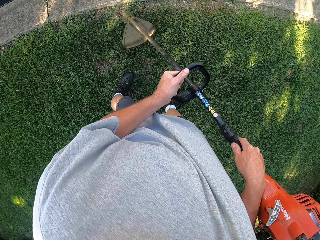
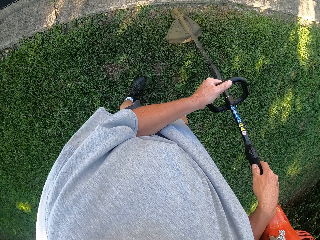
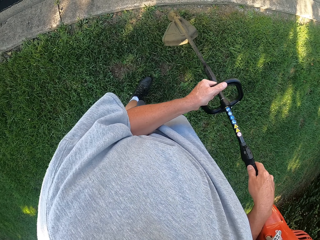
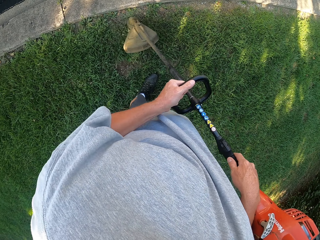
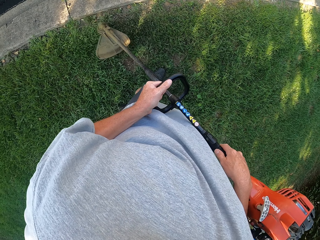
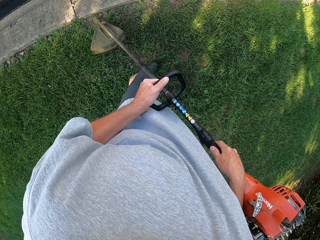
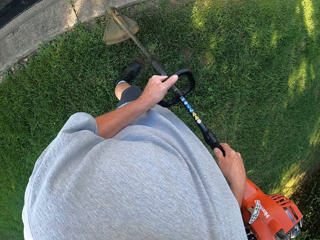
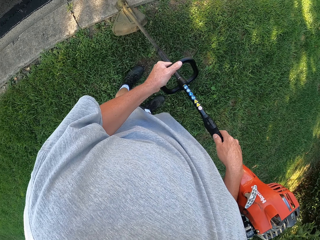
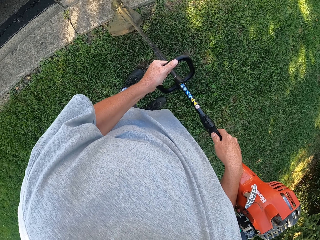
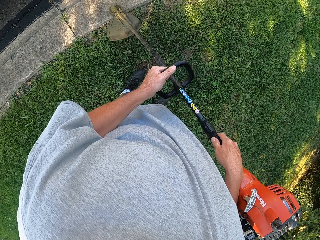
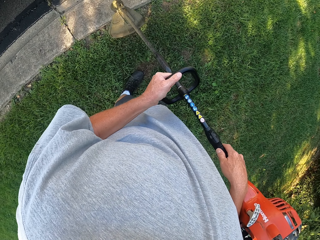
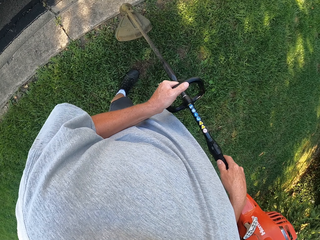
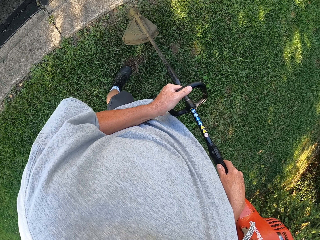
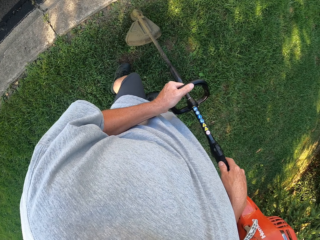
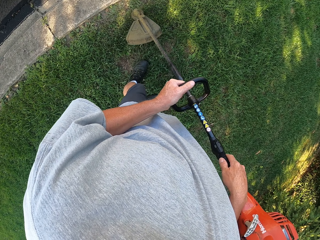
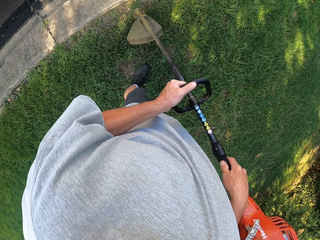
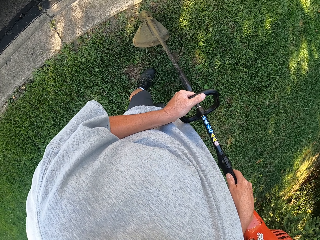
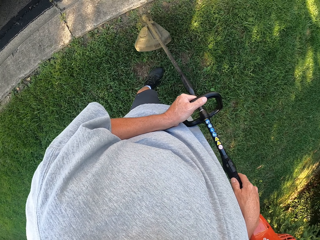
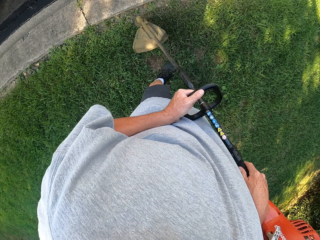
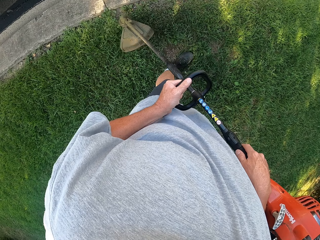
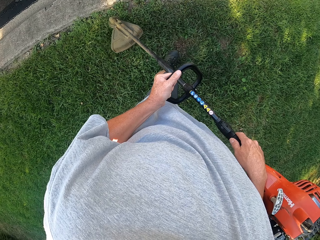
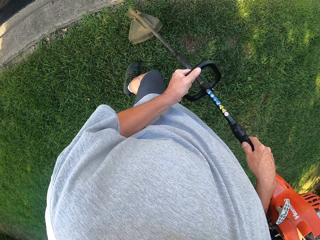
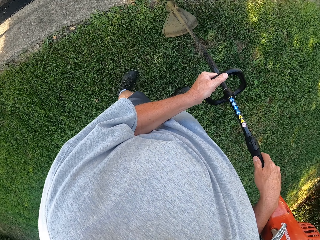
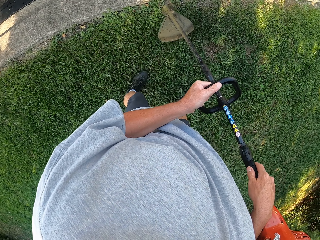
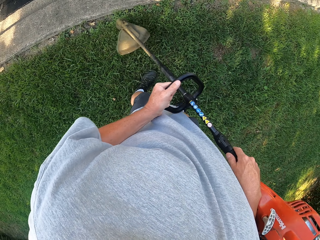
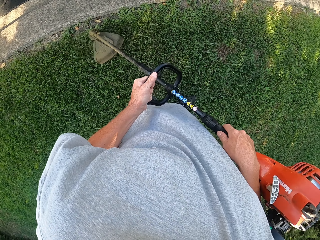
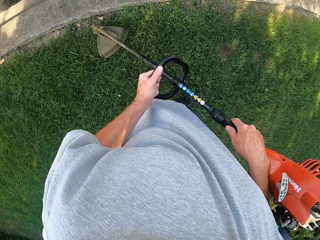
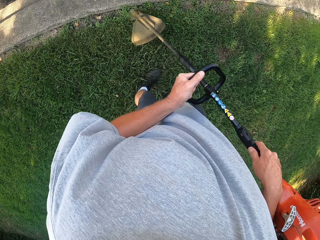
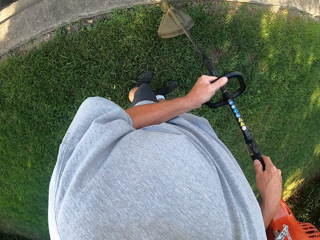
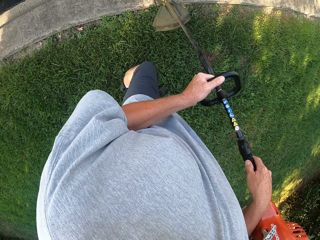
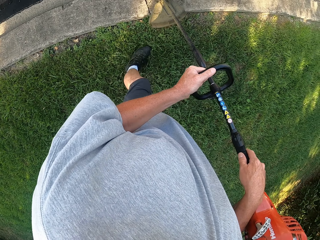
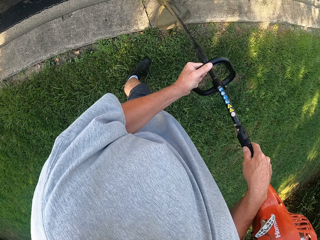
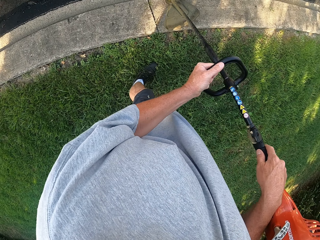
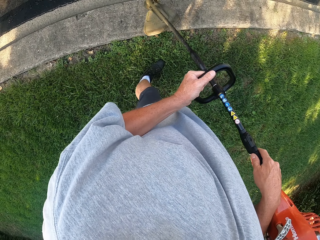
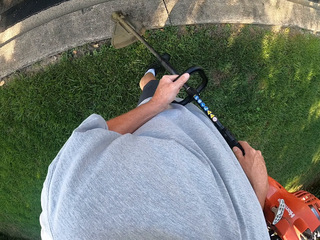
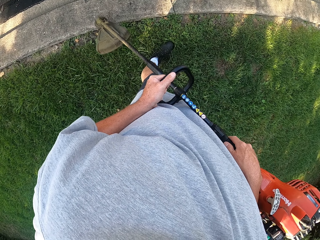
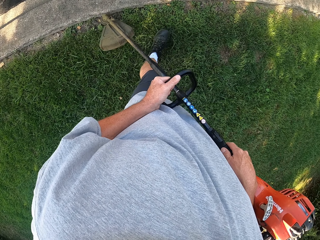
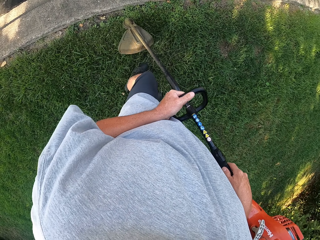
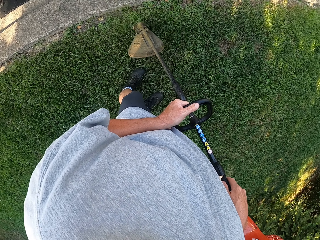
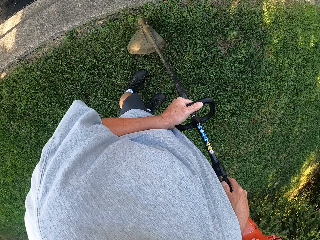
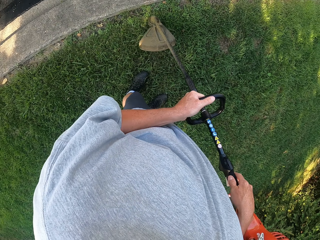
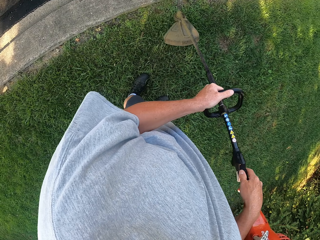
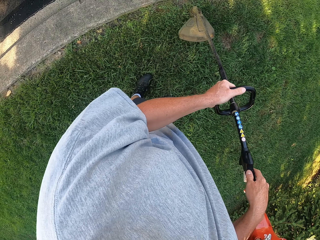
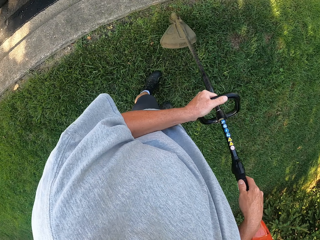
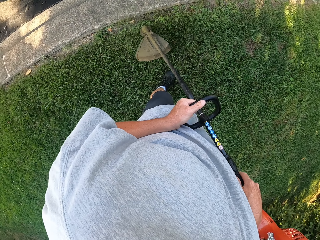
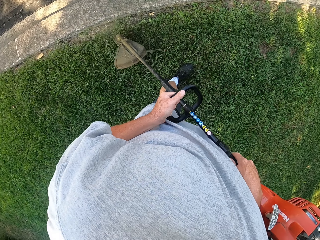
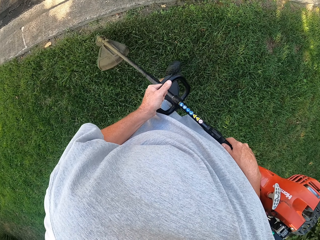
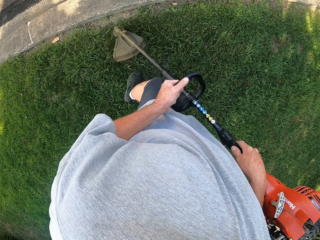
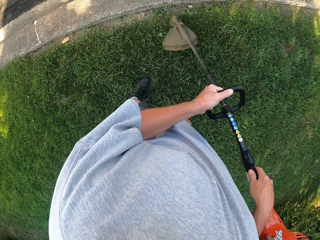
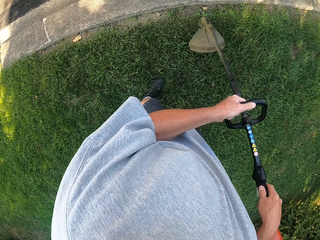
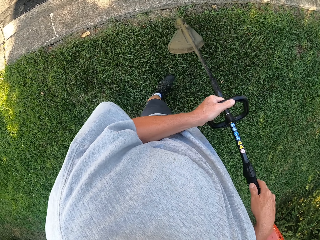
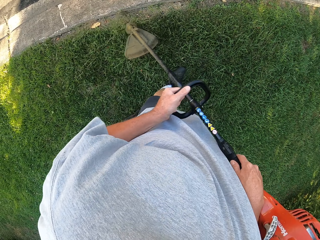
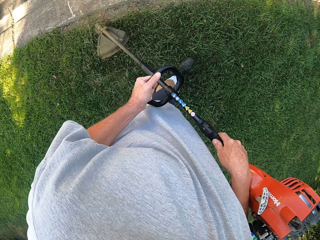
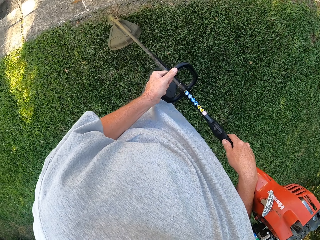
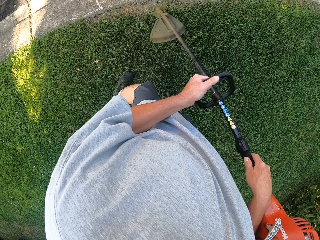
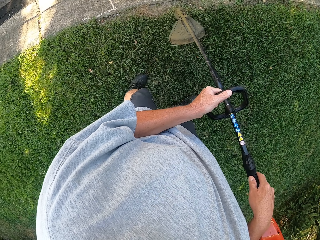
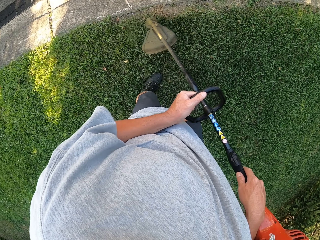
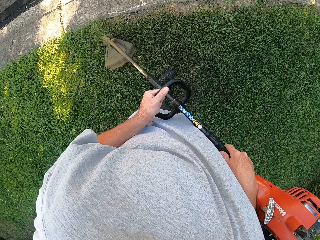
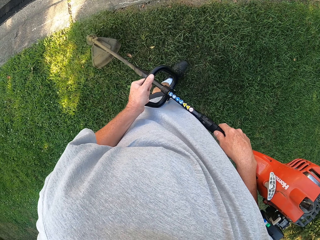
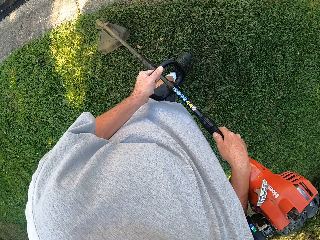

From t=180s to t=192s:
The camera wearer trims the grass as they walk. They do so repeatedly.

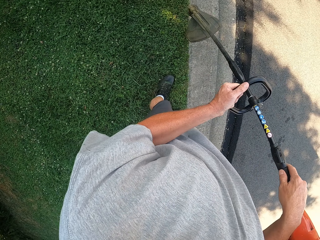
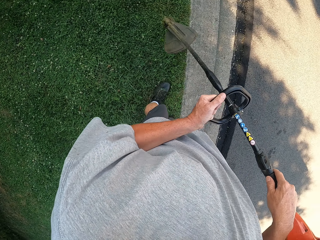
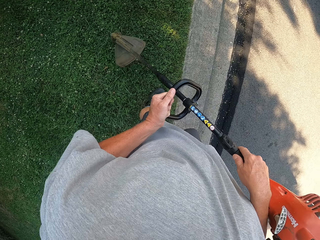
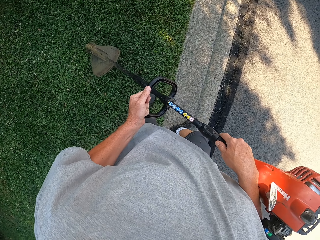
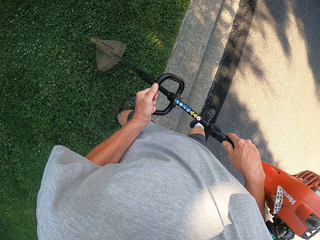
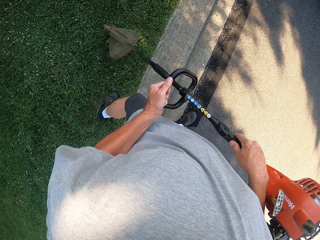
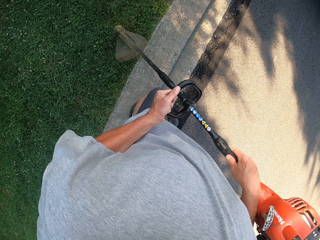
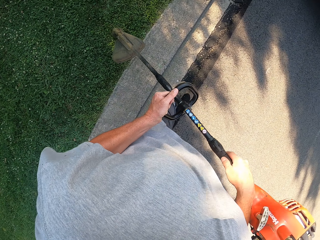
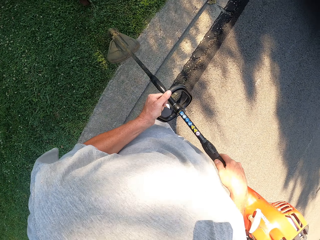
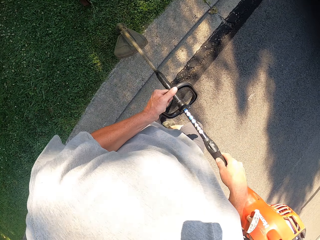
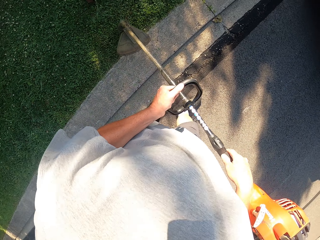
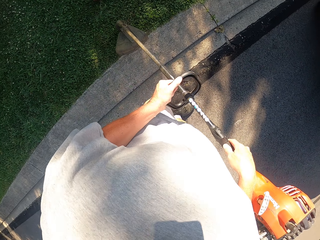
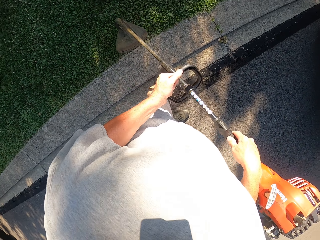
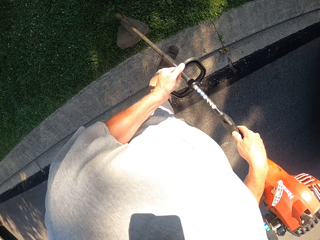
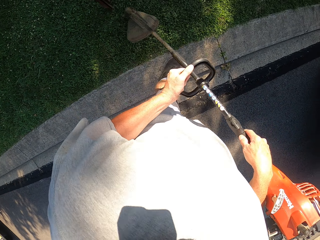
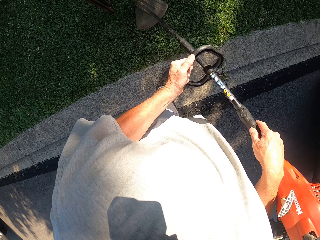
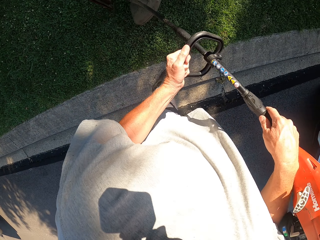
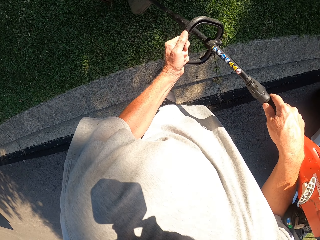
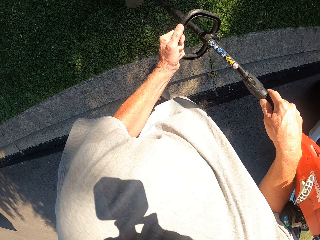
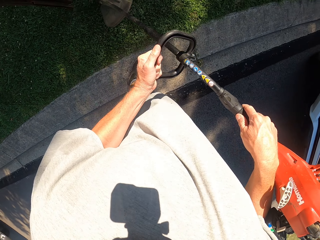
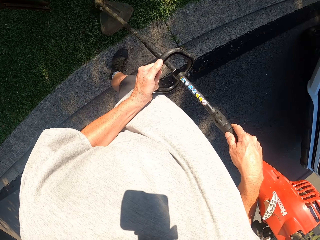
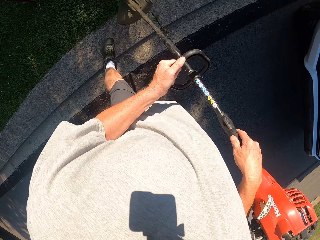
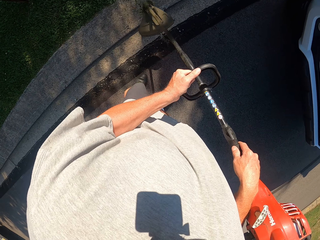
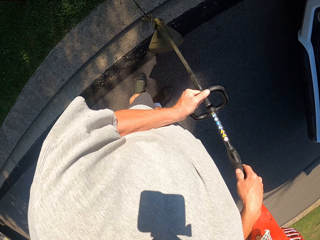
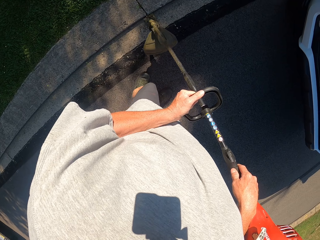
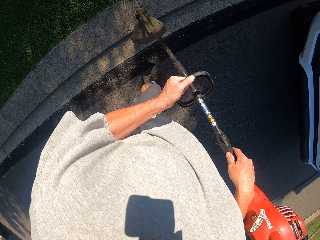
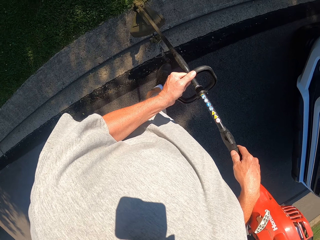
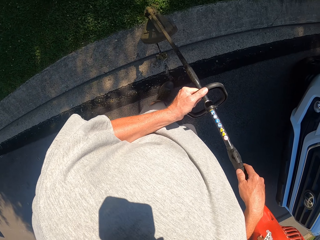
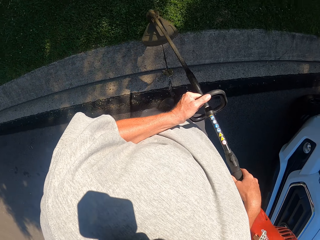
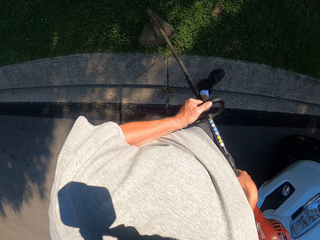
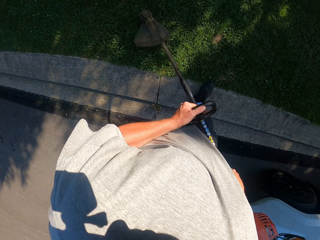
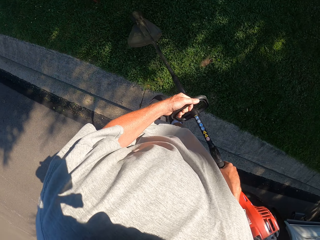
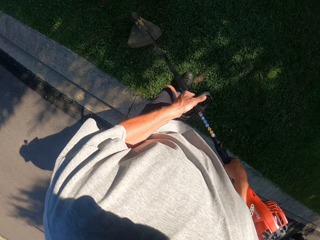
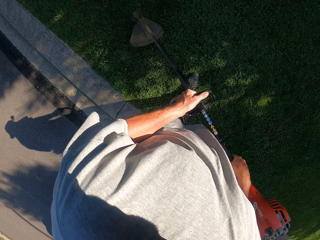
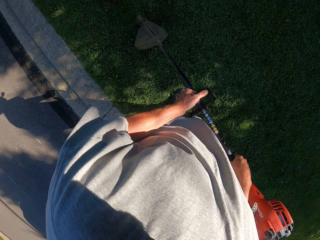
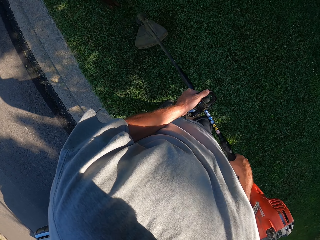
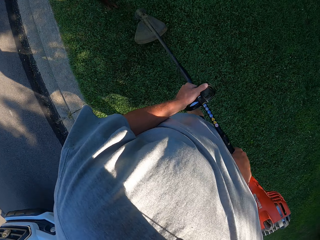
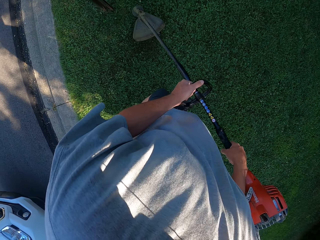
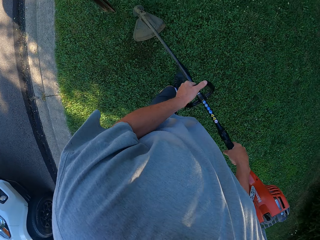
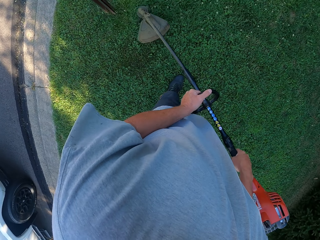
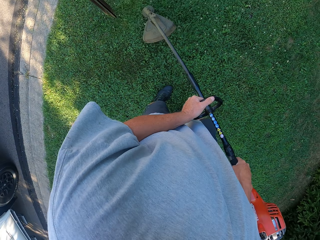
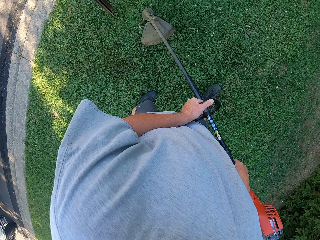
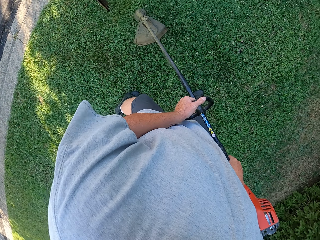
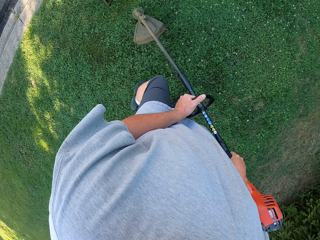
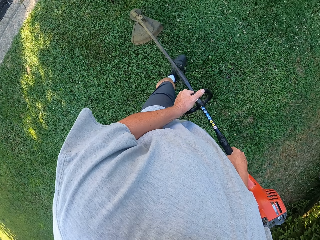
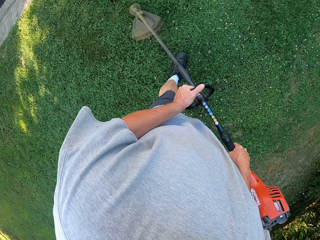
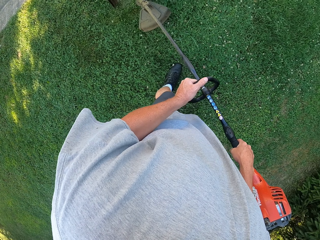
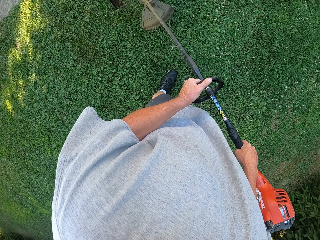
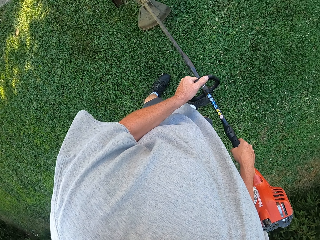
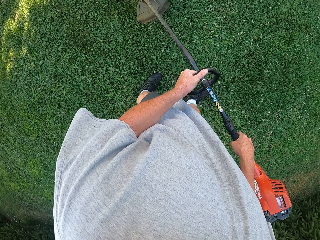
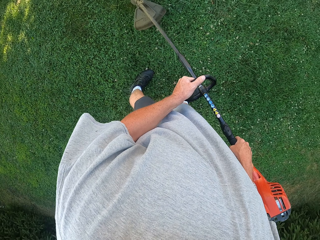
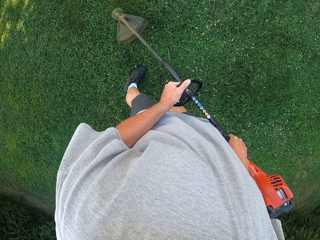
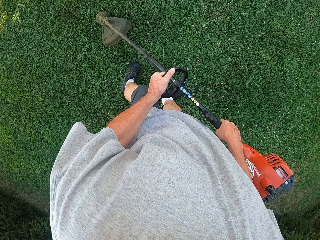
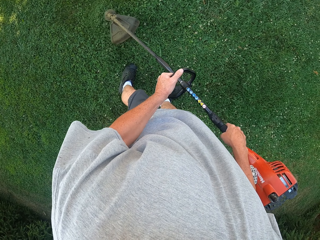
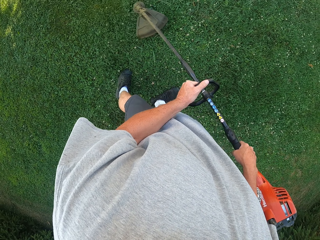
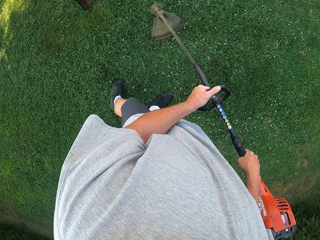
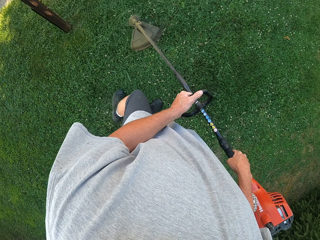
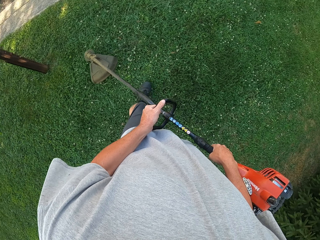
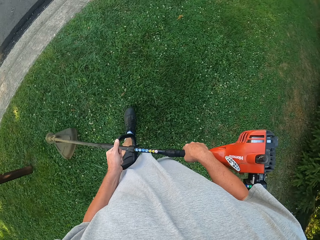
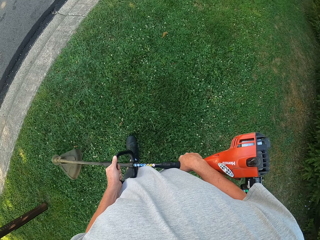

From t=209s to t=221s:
The camera wearer trims the grass as they walk. They do so repeatedly.
